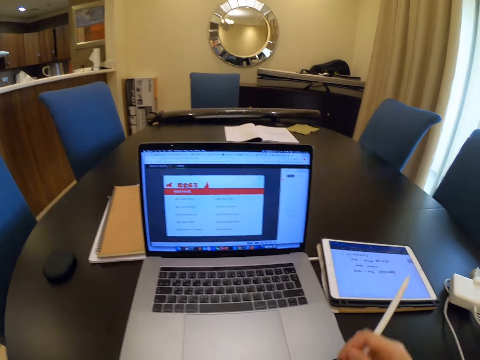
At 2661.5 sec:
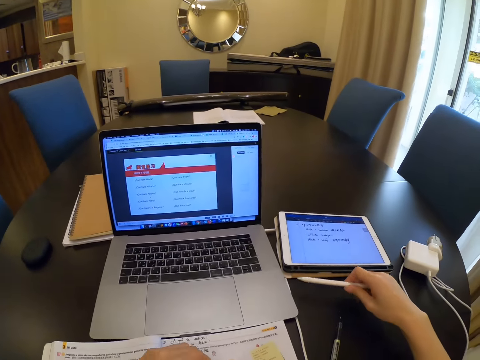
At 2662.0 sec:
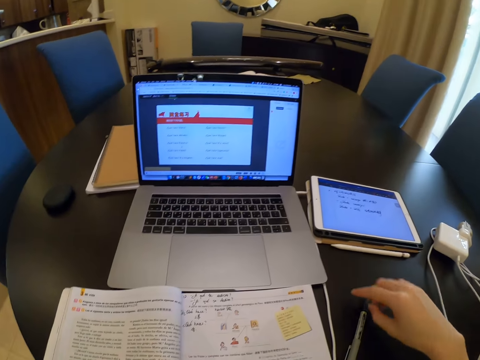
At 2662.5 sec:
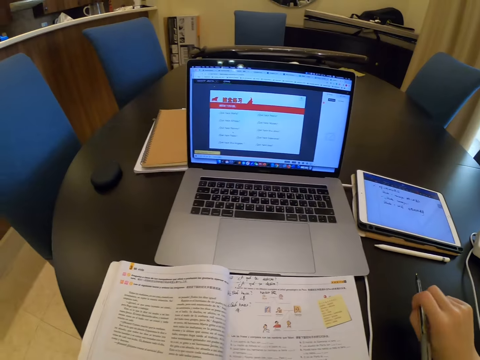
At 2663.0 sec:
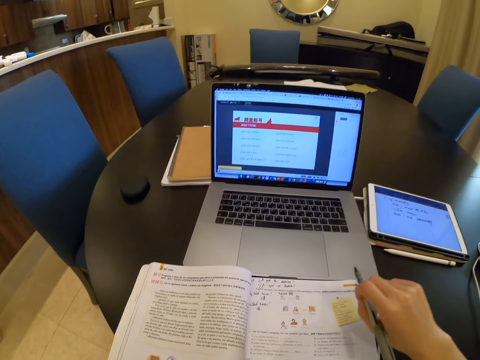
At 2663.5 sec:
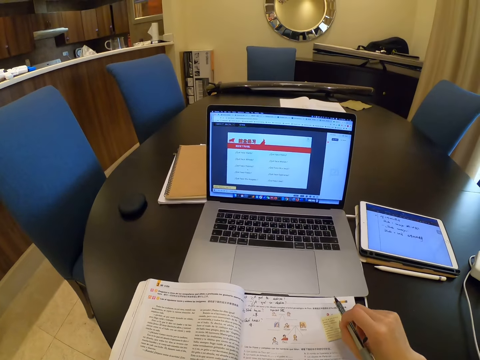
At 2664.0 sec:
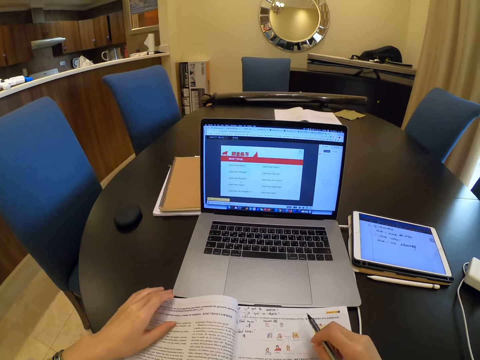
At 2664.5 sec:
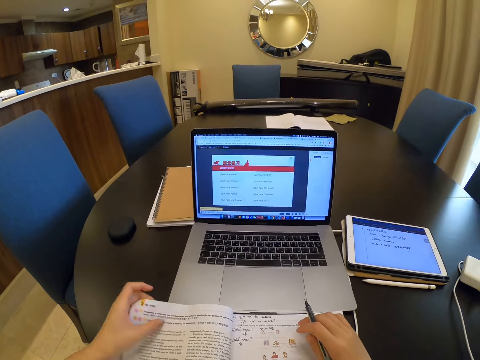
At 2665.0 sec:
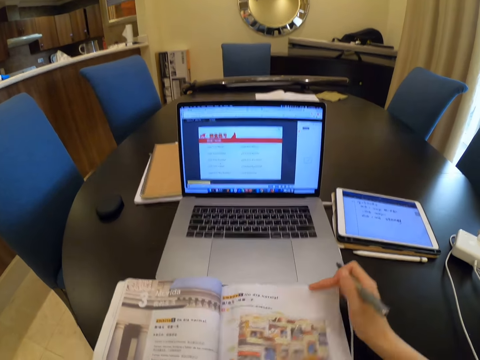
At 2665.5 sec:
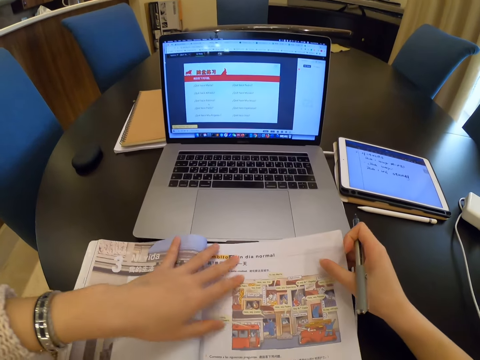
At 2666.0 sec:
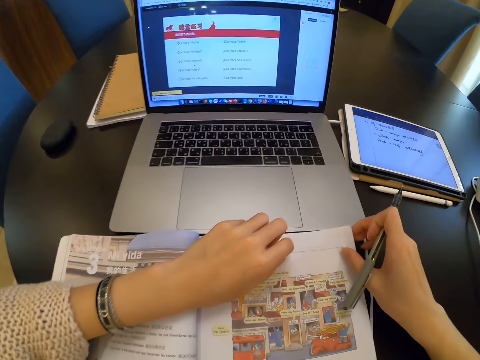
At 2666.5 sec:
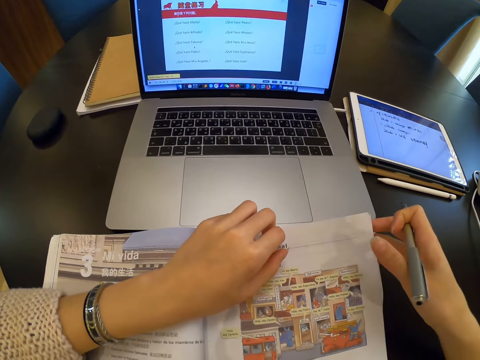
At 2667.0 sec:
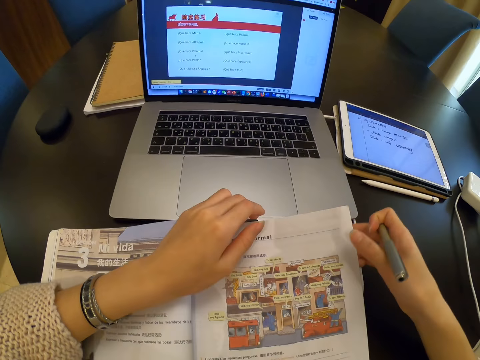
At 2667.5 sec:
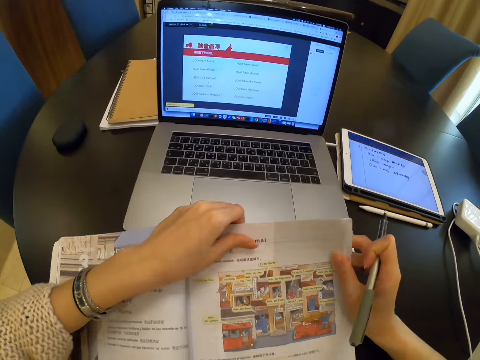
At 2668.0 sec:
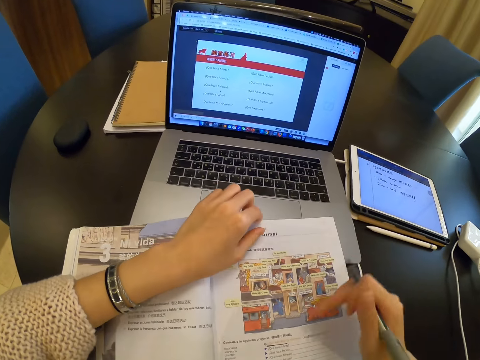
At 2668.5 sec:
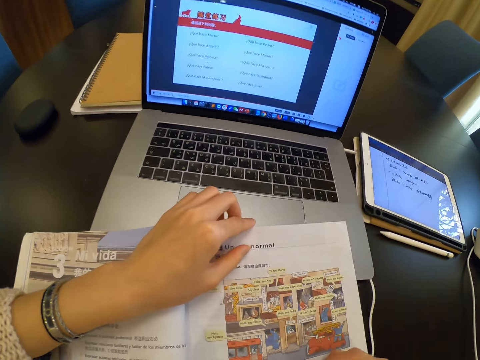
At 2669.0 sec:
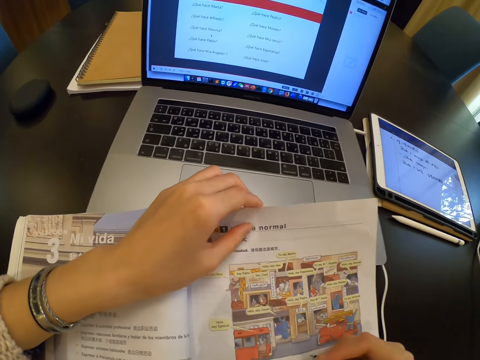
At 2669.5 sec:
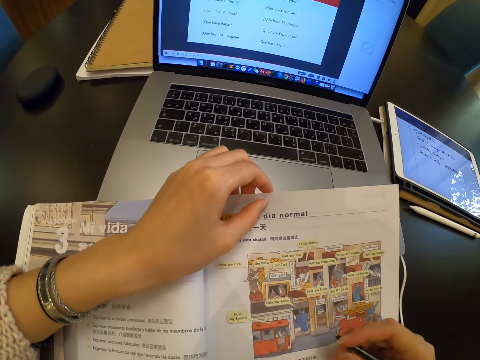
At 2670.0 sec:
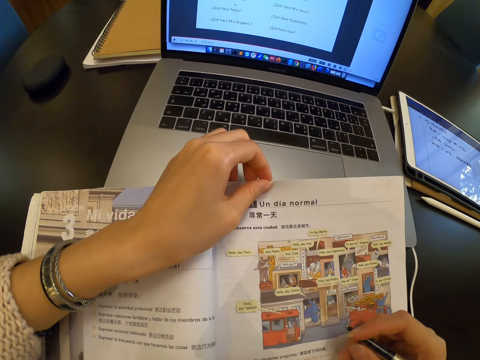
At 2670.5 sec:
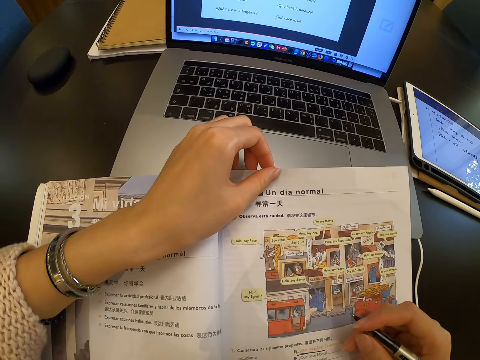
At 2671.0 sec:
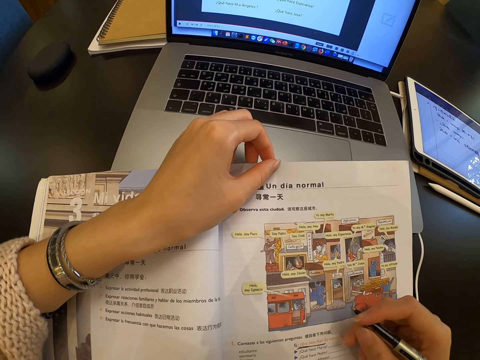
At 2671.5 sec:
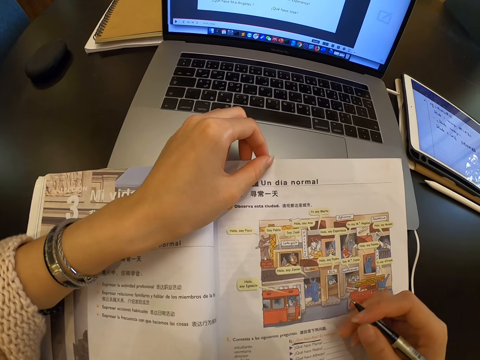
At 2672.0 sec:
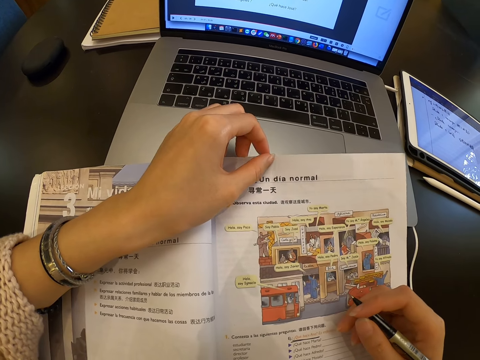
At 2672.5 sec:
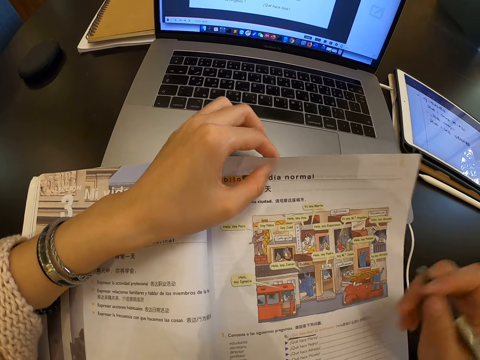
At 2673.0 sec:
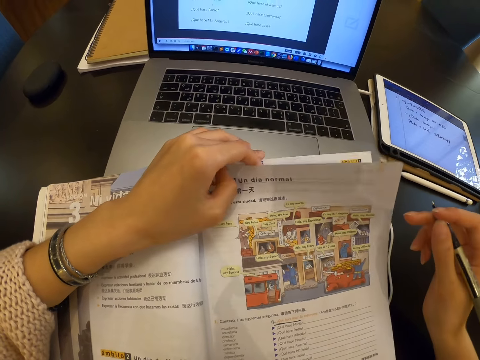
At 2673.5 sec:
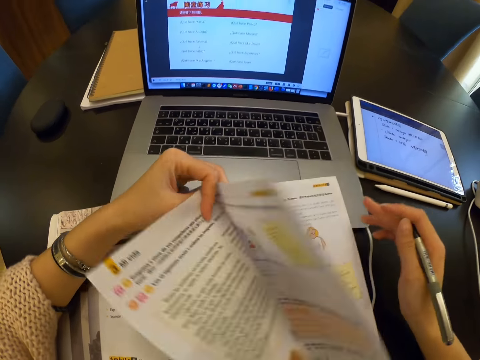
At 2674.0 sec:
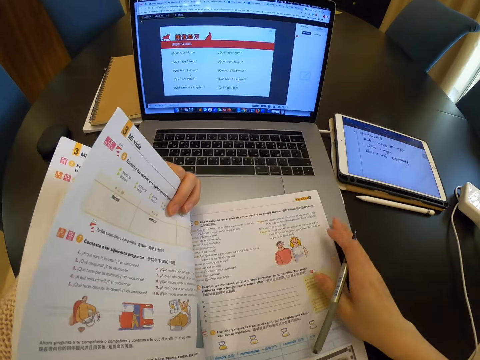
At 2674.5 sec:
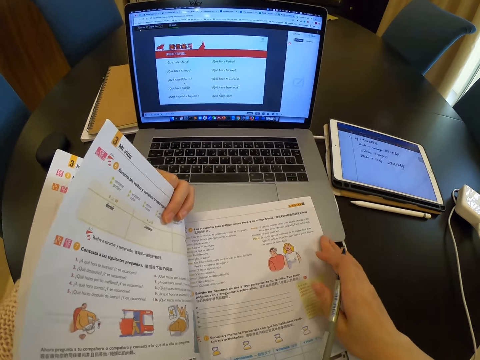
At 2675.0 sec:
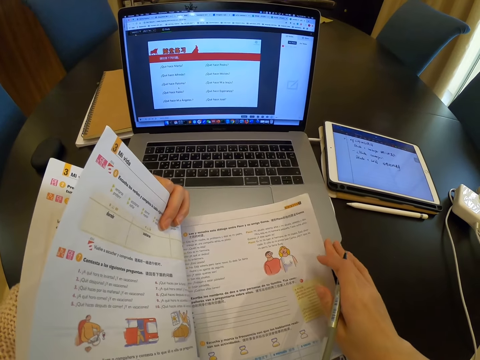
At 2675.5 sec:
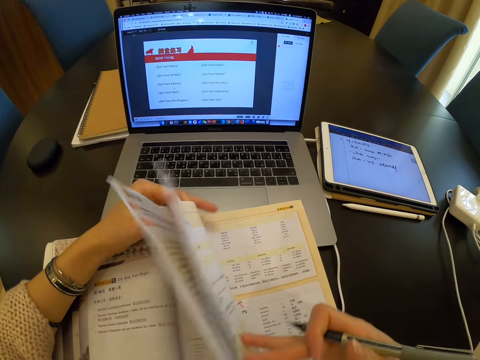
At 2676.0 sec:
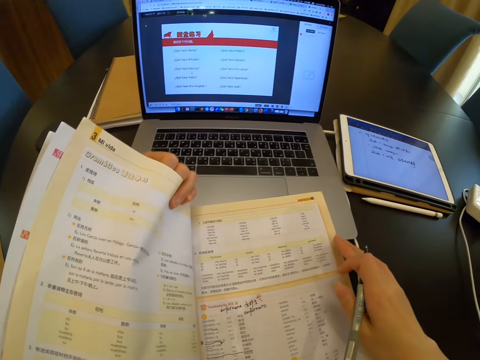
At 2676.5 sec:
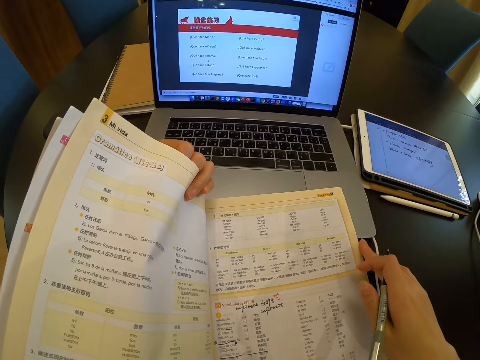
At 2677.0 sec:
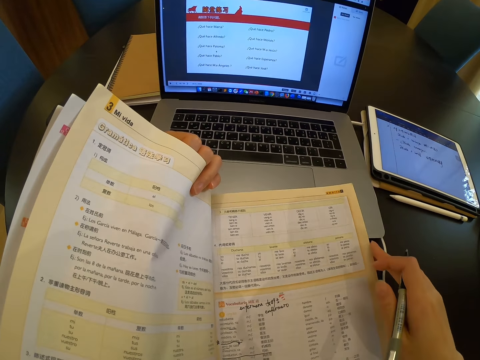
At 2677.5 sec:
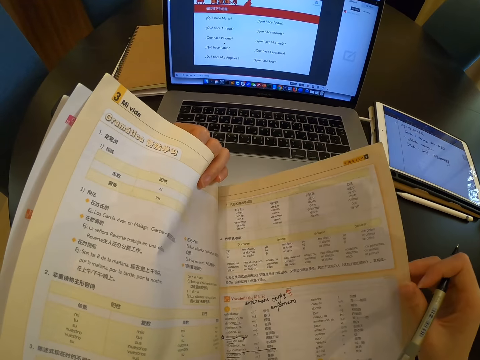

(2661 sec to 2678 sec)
The camera wearer drops the tablet pen on the table. She picks up the stylus pen from the table with her right hand. She flips a page of the book to the right with her left hand. She moves the book on a laptop with both hands. She looks at the book. She flips pages of the book to the left with her left hand. She flips a page of the book to the left with her right hand.

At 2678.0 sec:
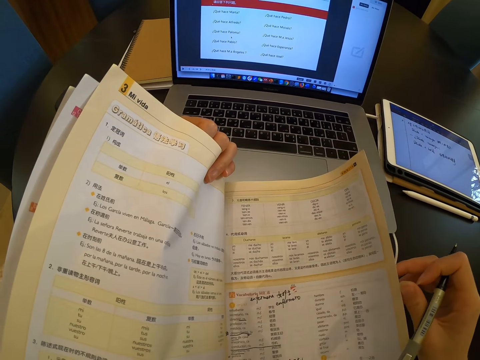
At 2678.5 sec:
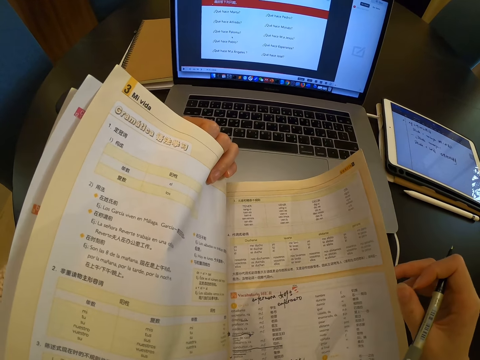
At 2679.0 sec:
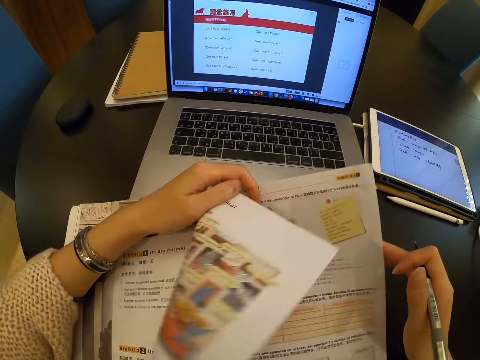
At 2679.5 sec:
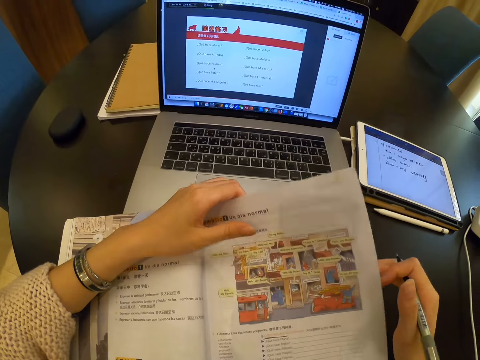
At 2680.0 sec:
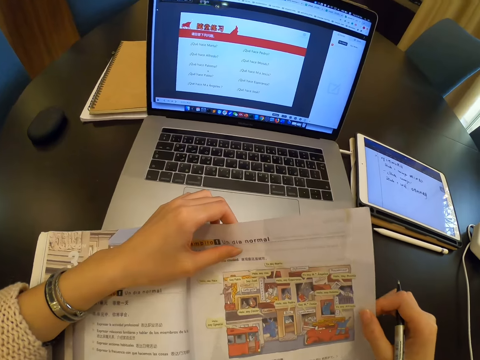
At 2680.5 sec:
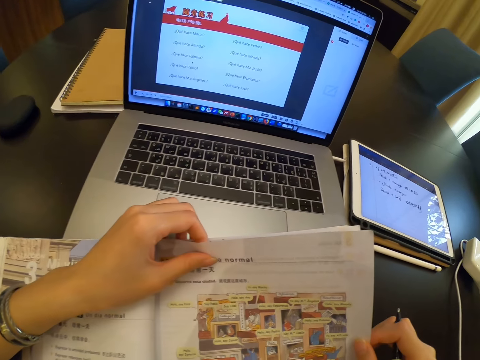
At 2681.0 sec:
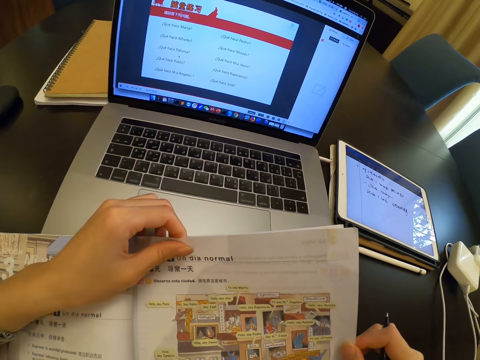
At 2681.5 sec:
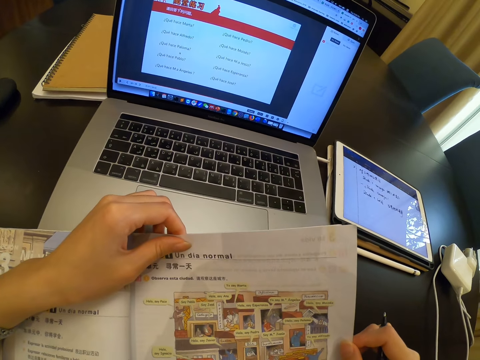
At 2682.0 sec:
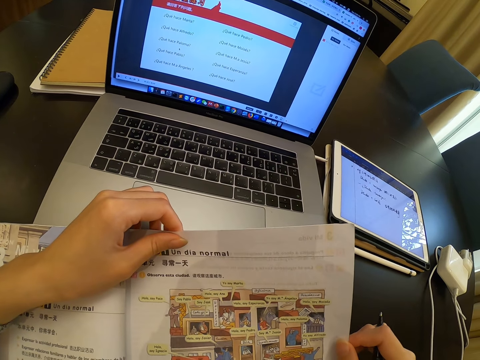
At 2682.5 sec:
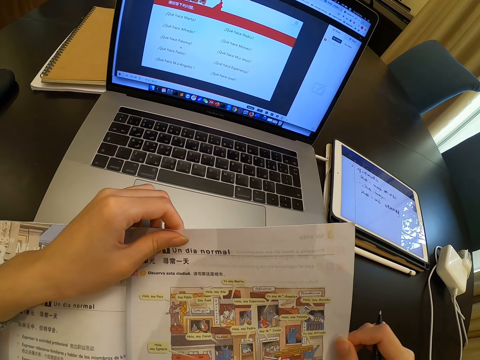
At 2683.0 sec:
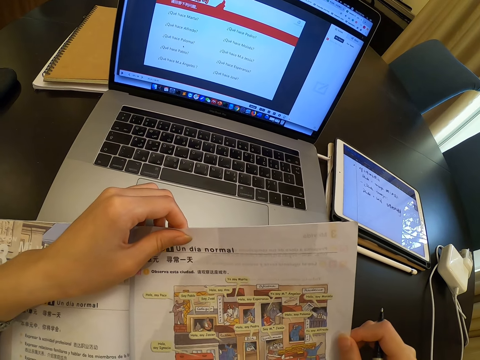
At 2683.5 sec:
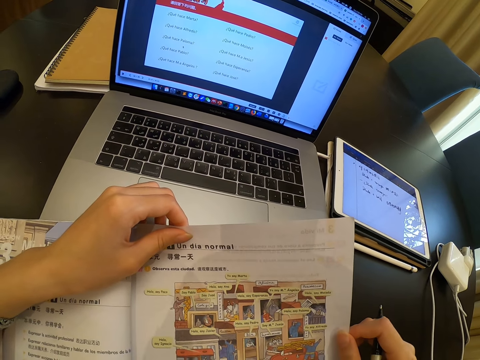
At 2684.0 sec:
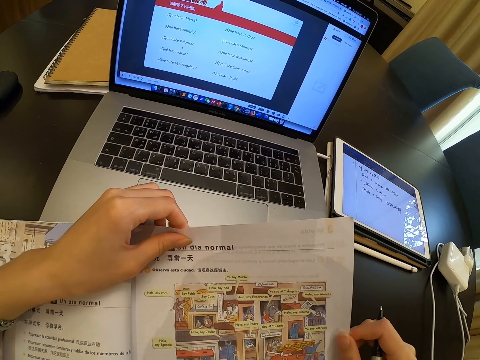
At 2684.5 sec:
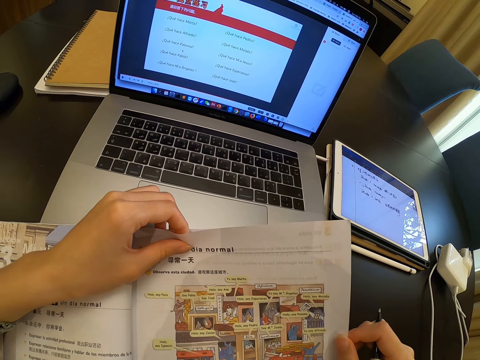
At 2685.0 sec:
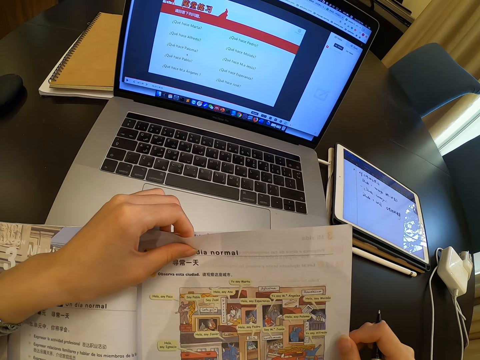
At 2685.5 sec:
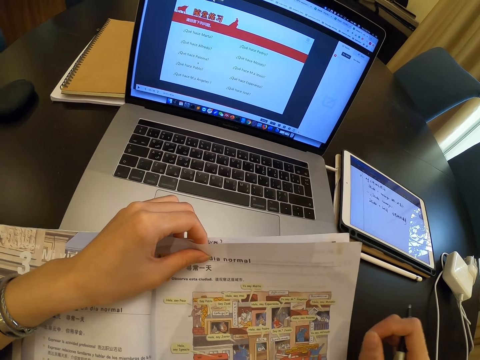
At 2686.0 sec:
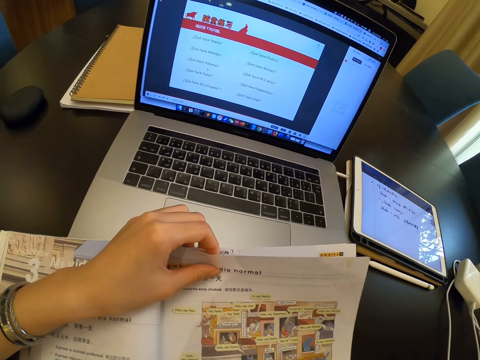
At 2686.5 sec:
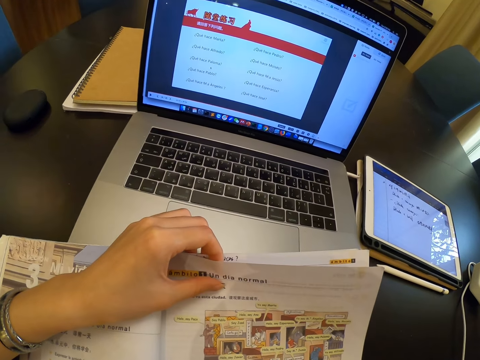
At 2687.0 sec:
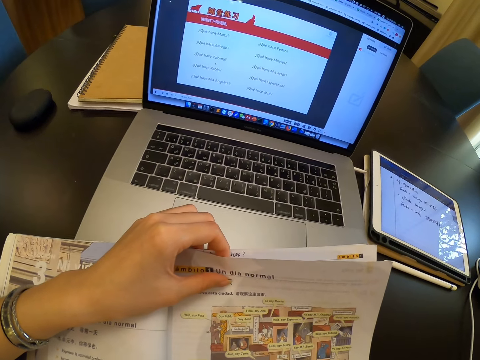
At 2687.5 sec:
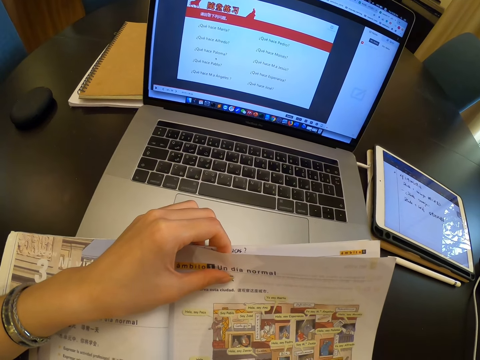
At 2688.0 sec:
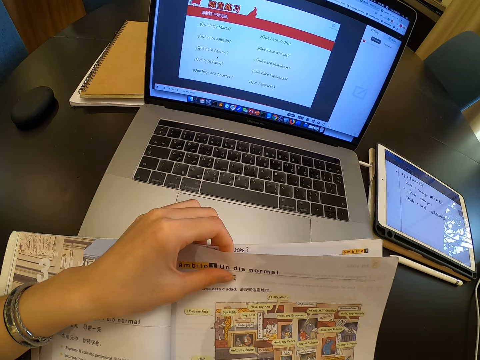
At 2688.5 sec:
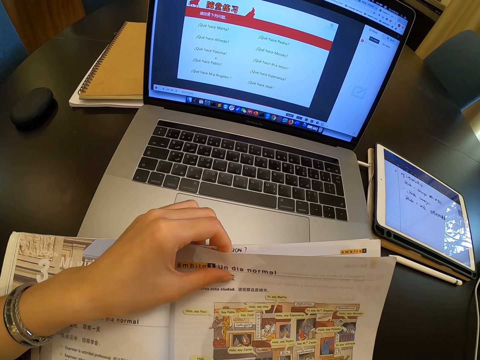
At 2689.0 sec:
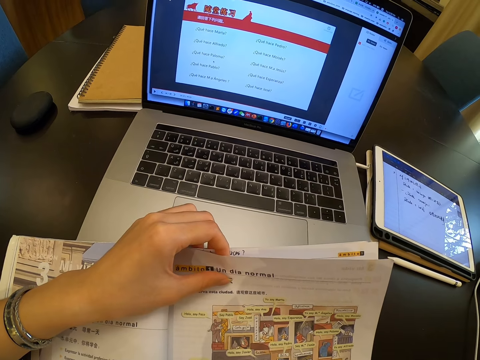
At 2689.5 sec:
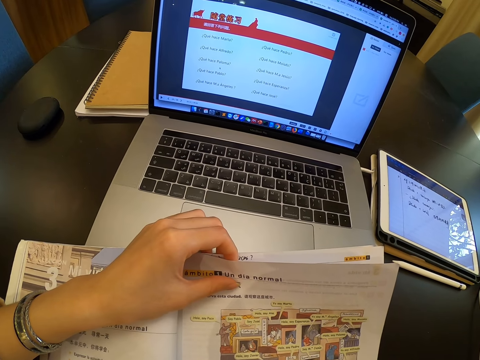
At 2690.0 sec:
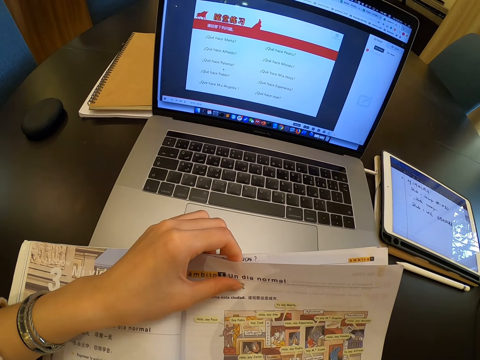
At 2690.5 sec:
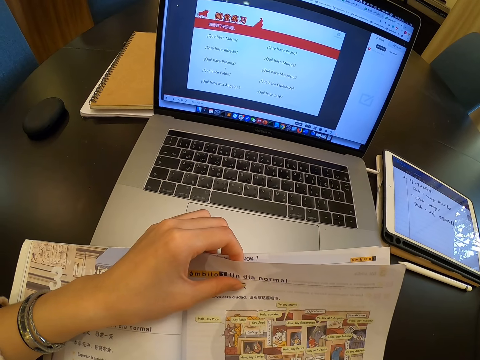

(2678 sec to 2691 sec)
The camera wearer looks at the book. She flips pages of the book to the right with her left hand. She looks at the book.
